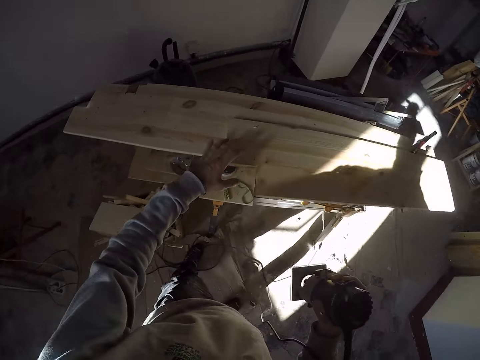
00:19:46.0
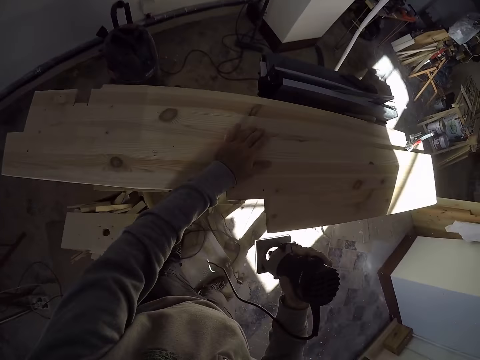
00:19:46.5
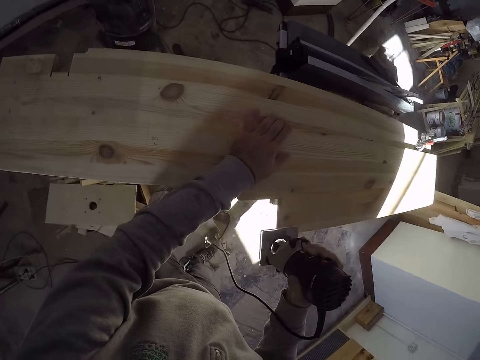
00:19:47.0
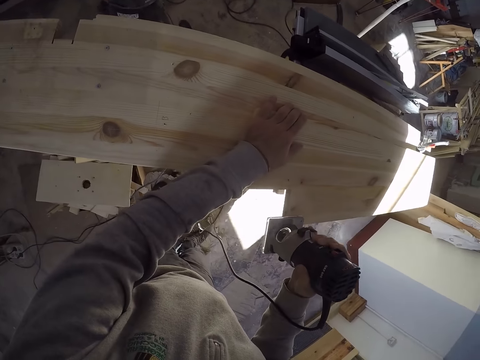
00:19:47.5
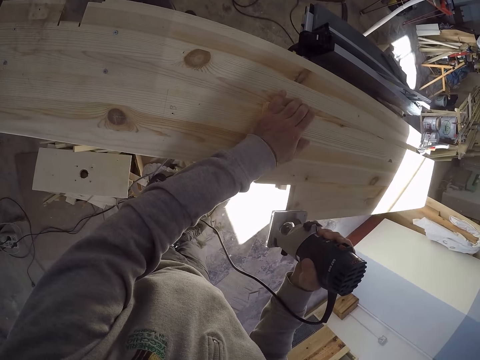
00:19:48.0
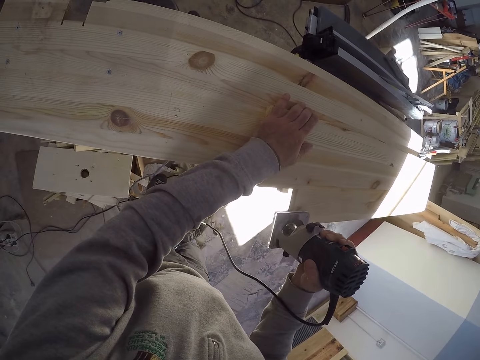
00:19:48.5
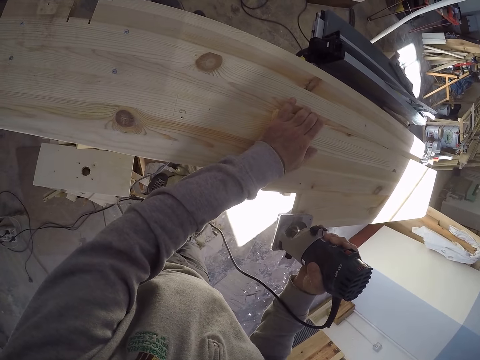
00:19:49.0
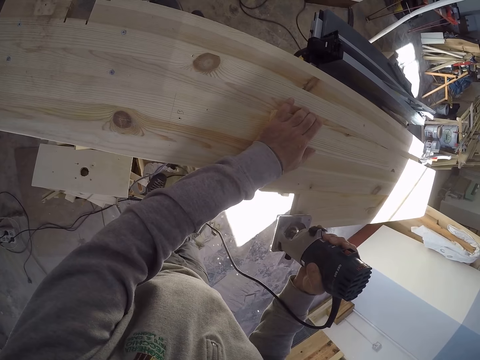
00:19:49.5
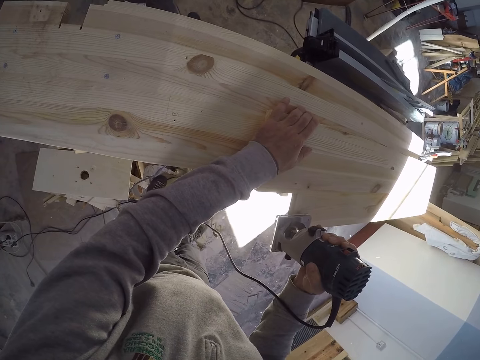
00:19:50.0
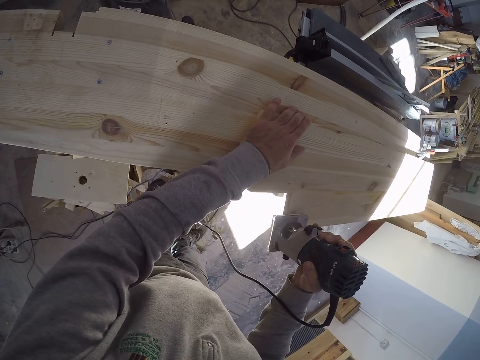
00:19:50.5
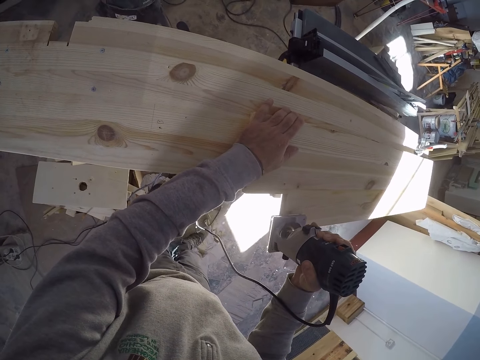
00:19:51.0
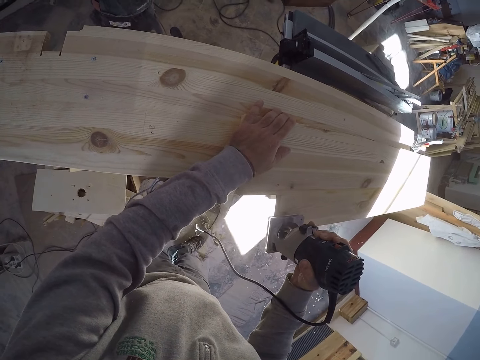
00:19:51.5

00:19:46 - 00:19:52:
The camera wearer holds down the piece of wood on the table saw with his left hand. He trims the edge of the piece of wood with the electric wood router in his right hand.

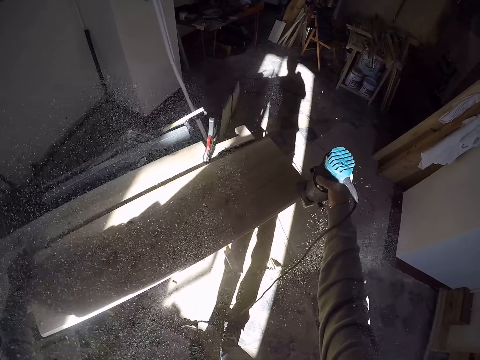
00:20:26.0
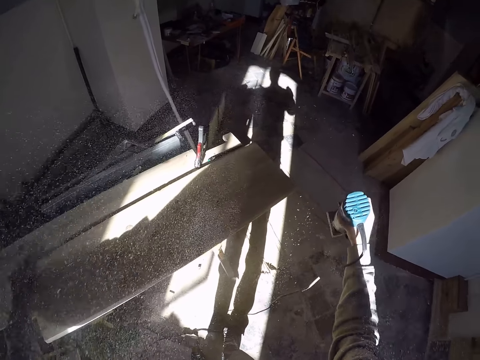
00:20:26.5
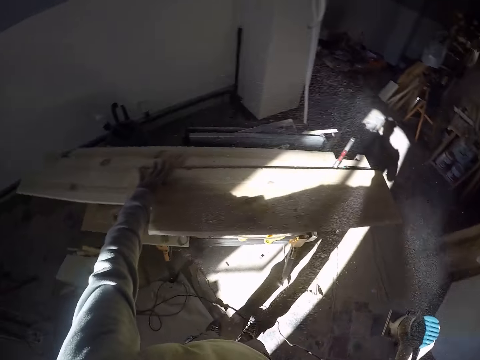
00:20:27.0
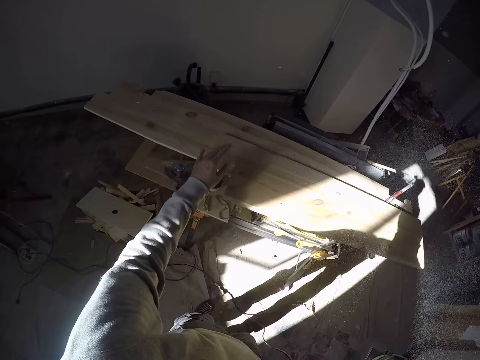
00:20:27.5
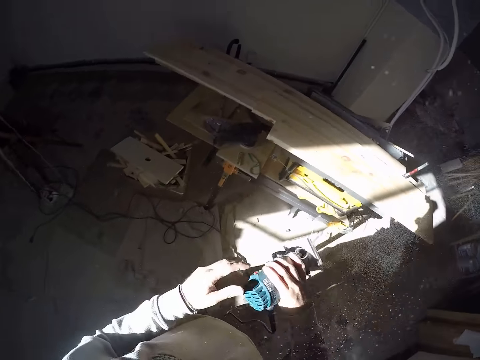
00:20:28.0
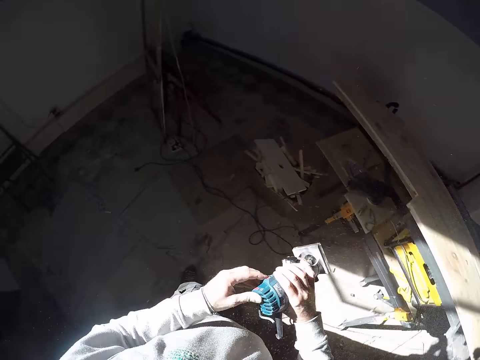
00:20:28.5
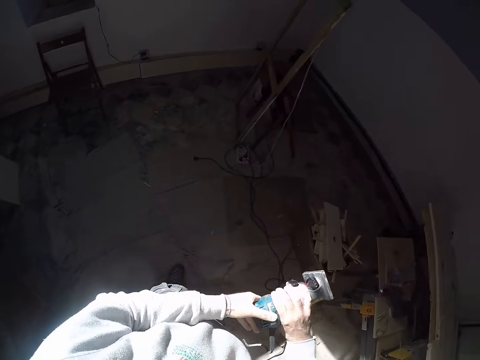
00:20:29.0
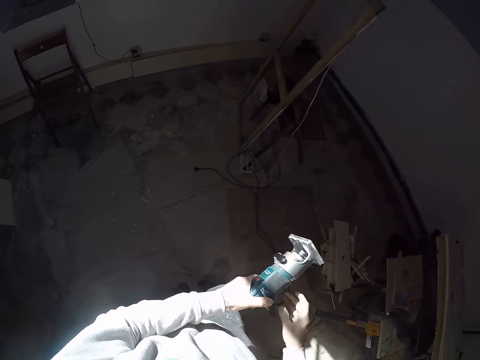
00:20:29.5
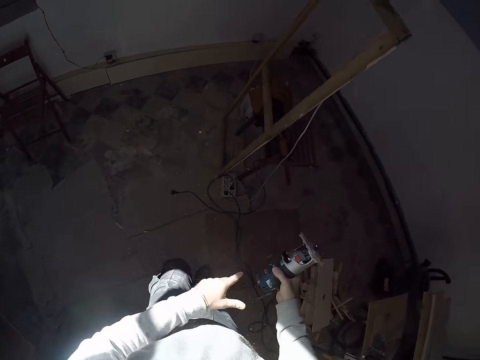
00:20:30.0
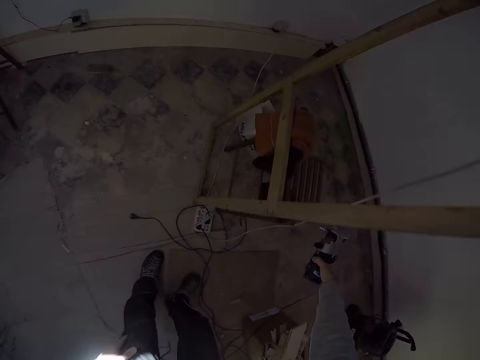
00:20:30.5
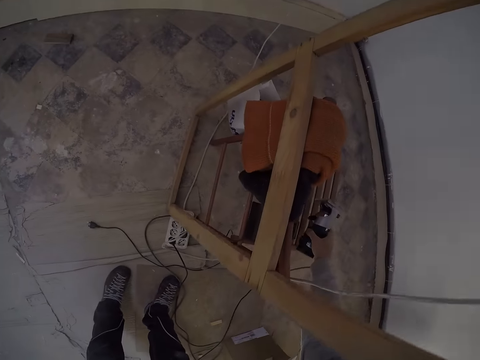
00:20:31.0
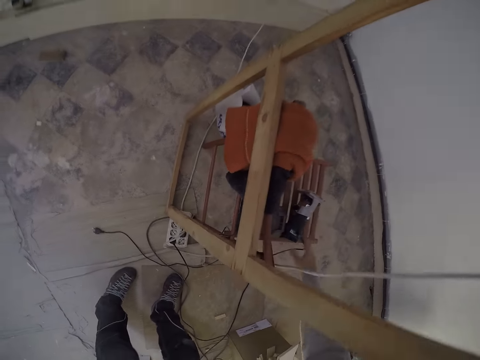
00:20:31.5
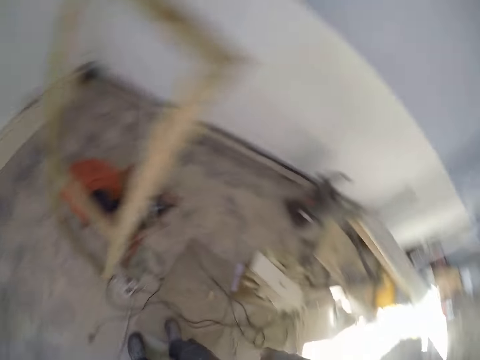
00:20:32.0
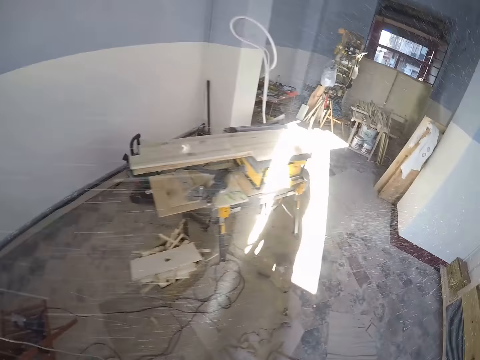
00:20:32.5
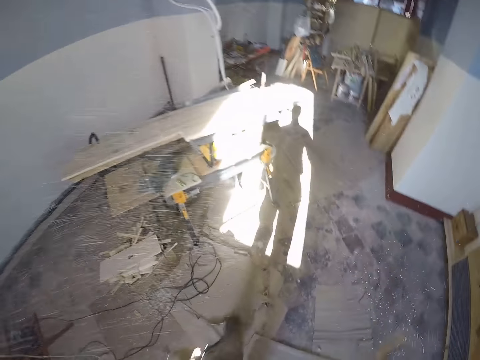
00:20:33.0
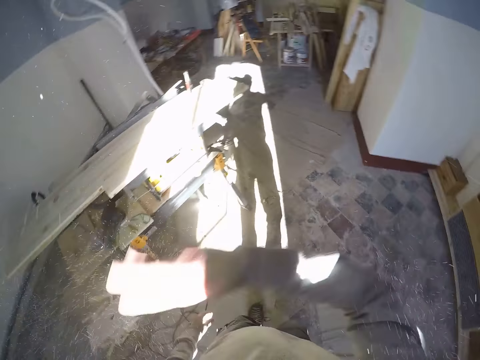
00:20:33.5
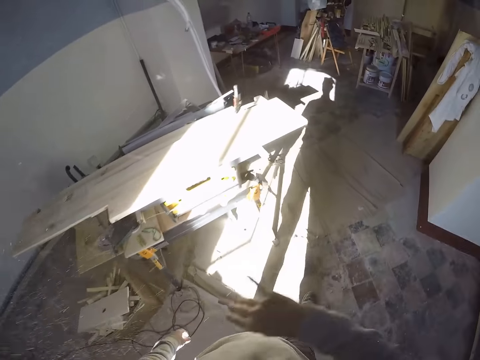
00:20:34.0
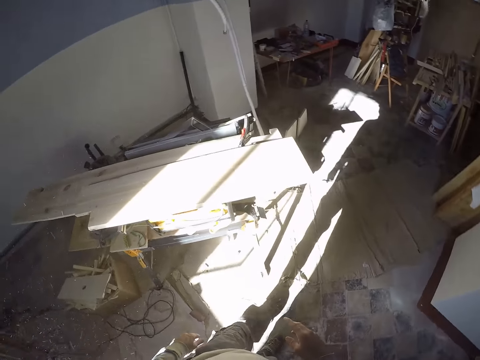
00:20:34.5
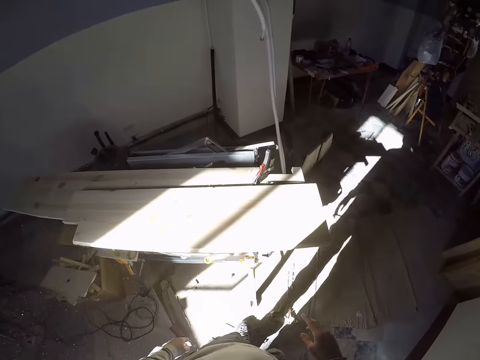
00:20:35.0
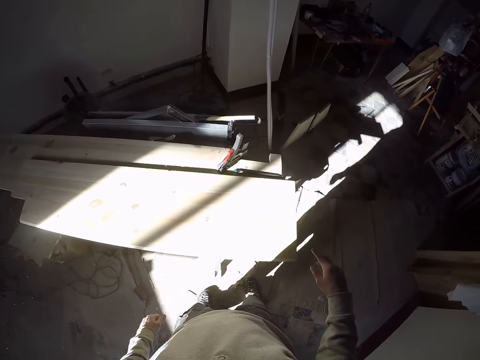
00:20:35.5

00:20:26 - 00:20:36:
The camera wearer takes his left hand off the piece of wood on the table saw. He operates the electric wood router with both hands. He walks away from the table saw in the carpentry workshop. He drops the electric wood router on a wooden surface with his right hand. He walks around. He walks towards the table saw in the carpentry workshop. He moves the hand. He wipes wood particles in the air with his right hand.

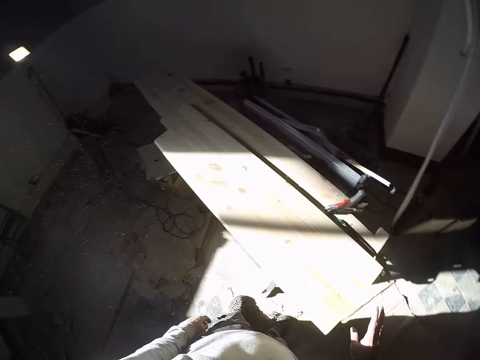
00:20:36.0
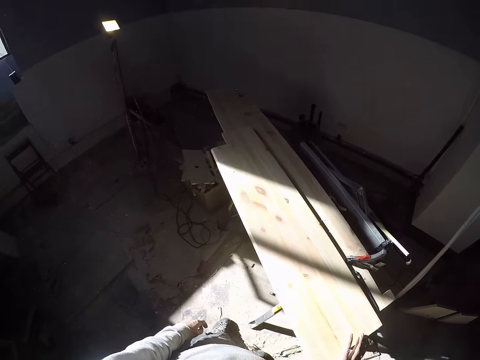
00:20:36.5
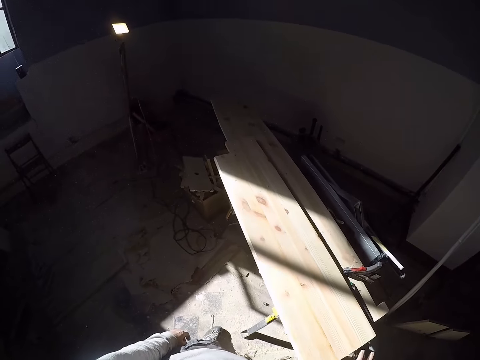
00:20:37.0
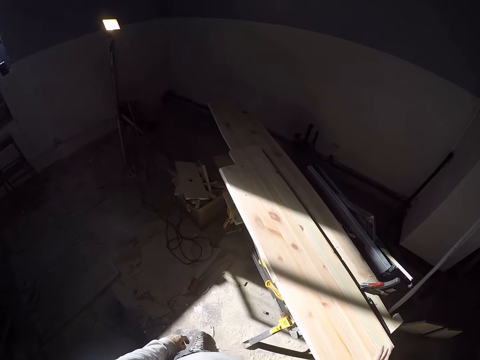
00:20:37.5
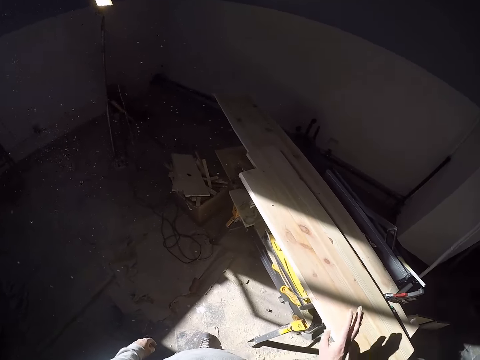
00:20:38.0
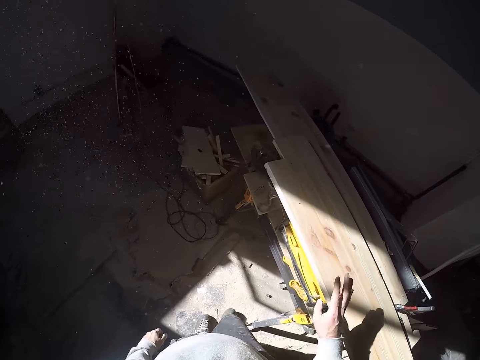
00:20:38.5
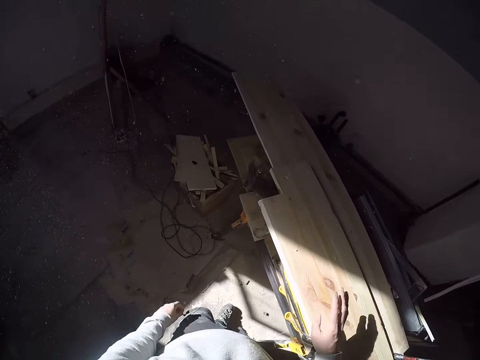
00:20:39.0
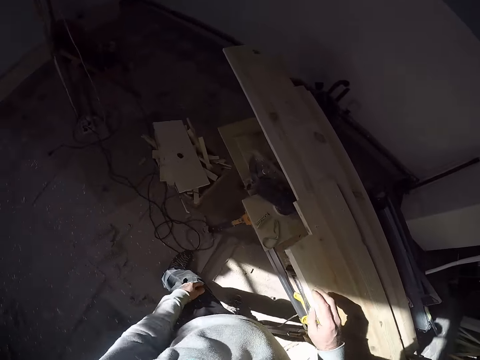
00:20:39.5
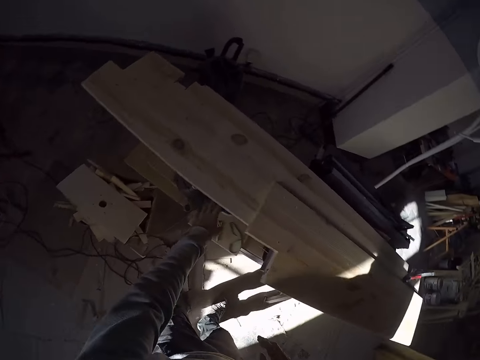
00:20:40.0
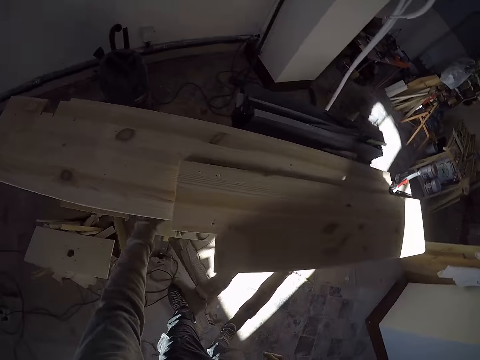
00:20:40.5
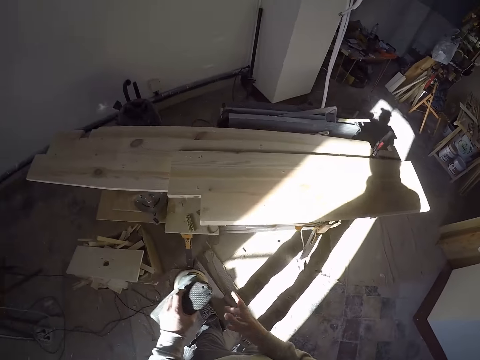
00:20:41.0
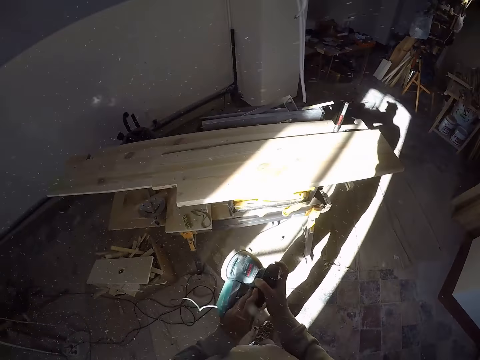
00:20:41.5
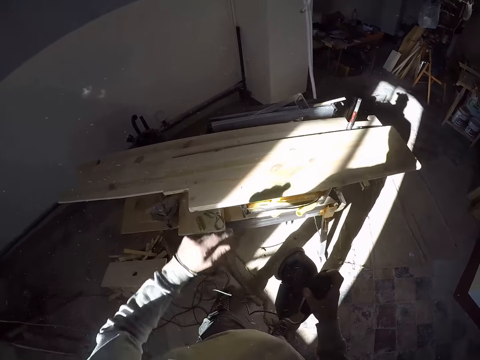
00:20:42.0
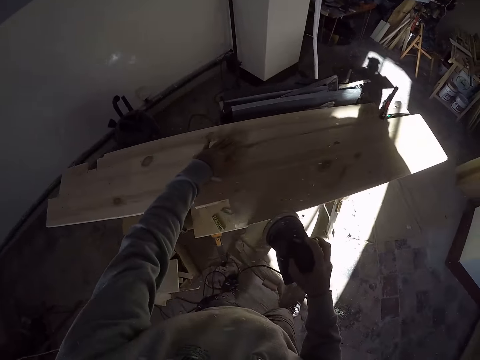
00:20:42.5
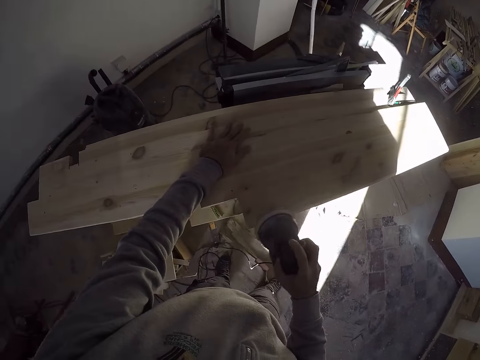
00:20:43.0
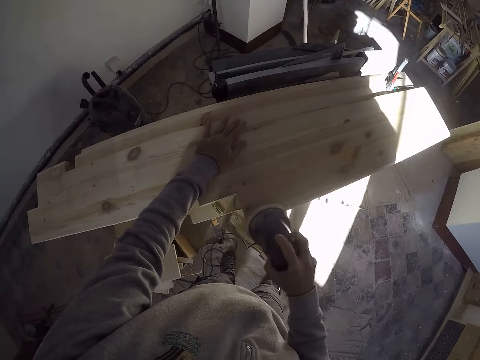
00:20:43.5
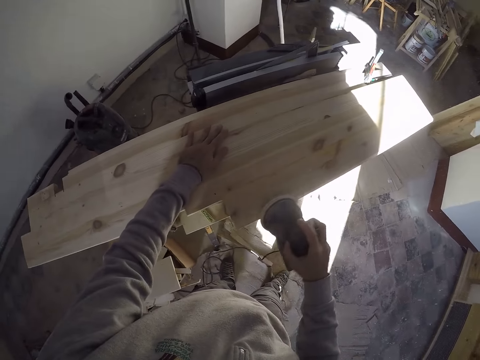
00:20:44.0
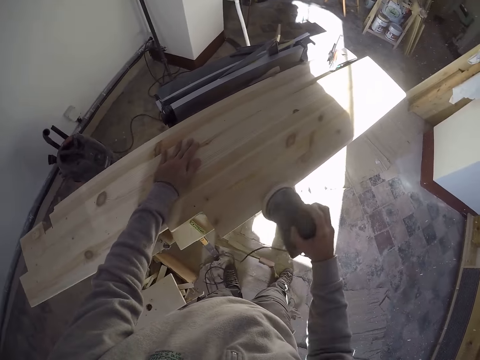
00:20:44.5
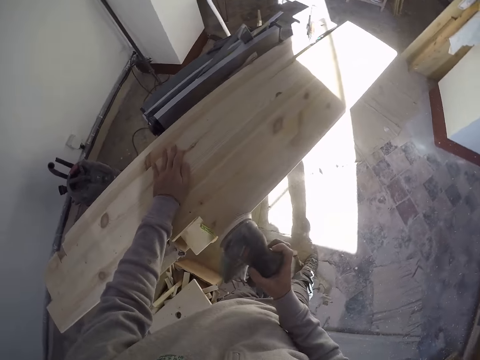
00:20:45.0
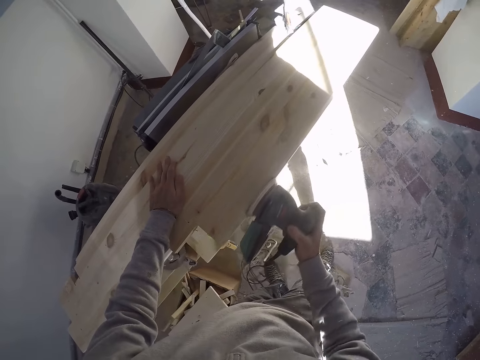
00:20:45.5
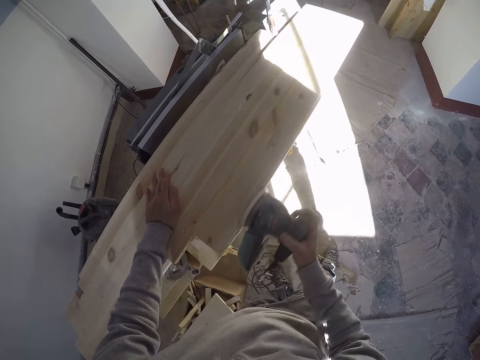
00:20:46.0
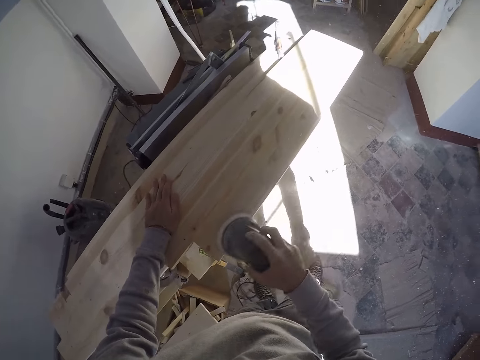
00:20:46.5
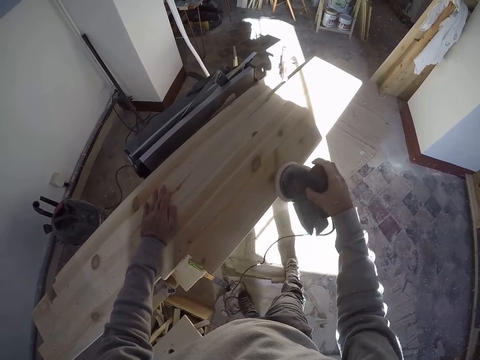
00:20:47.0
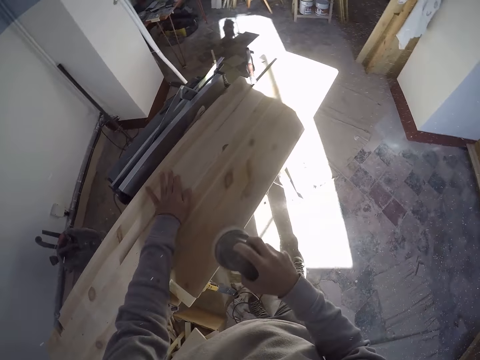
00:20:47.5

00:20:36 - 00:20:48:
The camera wearer touches the piece of wood on the table saw with his right hand. He pulls out a wood sander below the table saw with his left hand. He passes the wood sander from his left hand to his right hand. He holds down the piece of wood on the table saw with his left hand. He smoothens the piece of wood on the table saw with the wood sander in his right hand.
